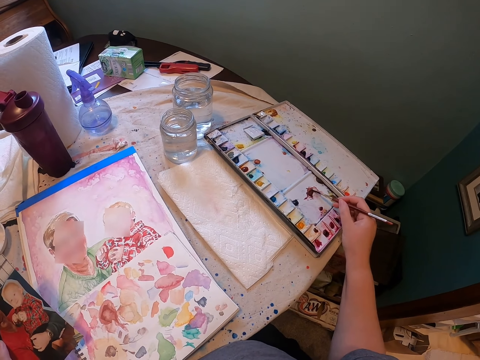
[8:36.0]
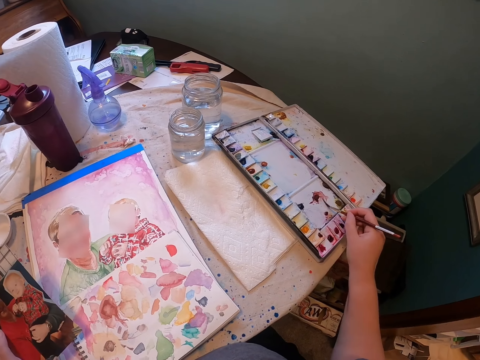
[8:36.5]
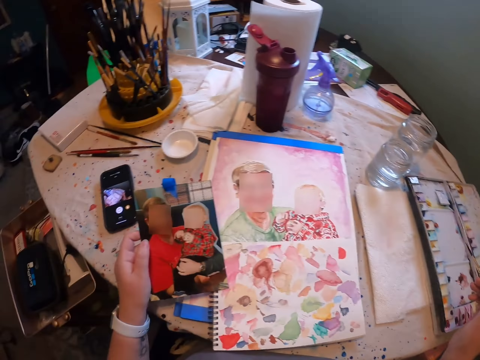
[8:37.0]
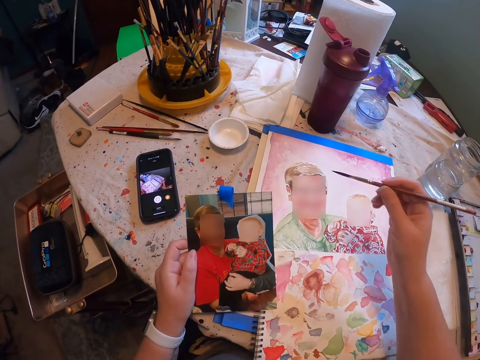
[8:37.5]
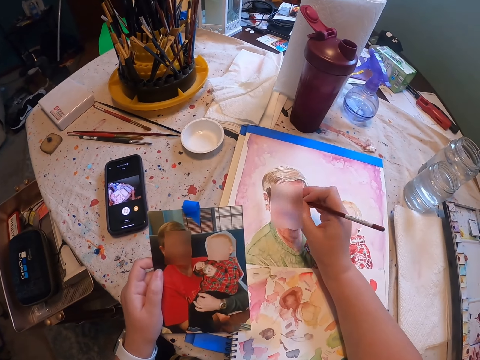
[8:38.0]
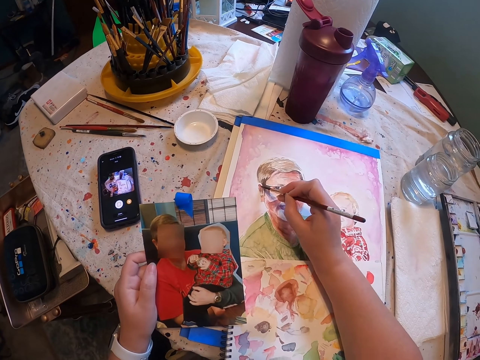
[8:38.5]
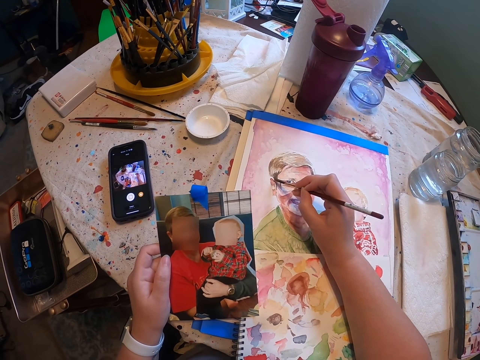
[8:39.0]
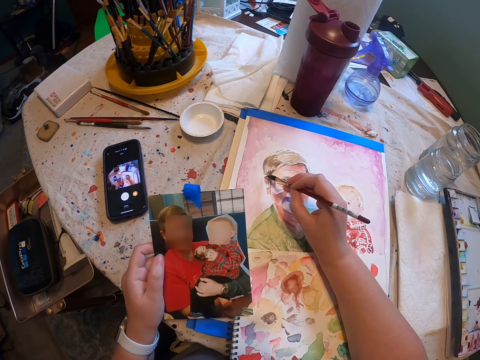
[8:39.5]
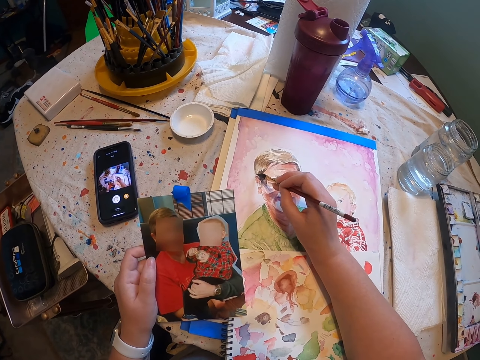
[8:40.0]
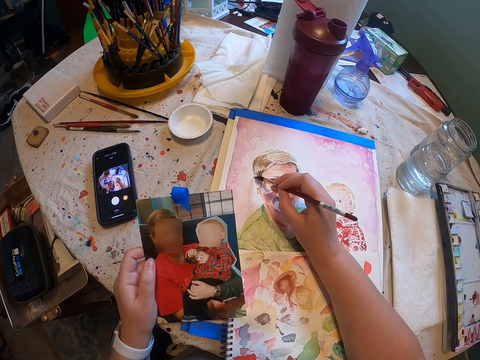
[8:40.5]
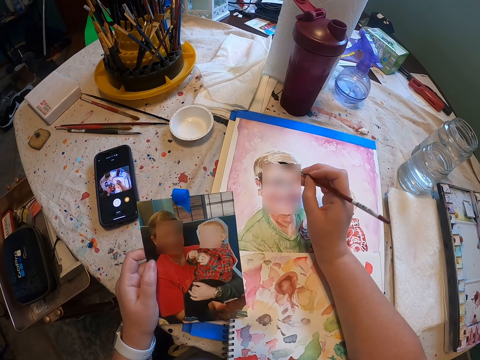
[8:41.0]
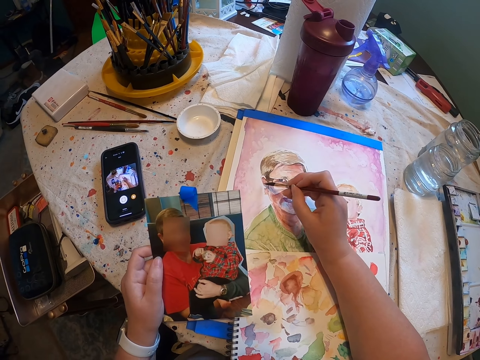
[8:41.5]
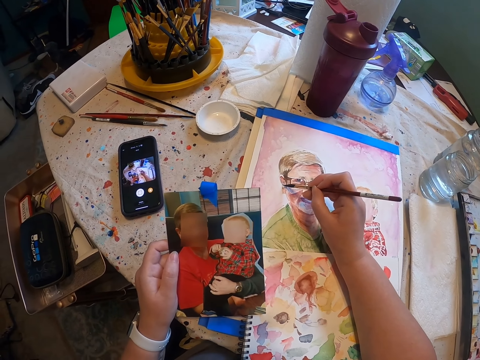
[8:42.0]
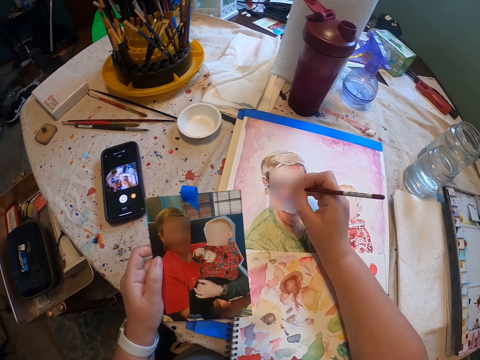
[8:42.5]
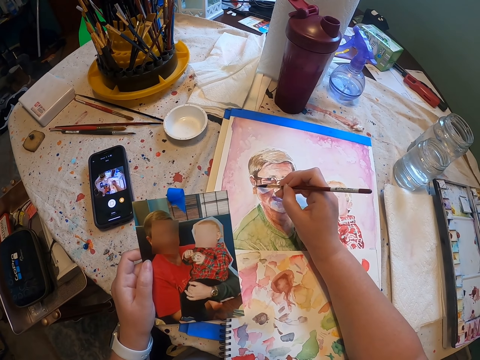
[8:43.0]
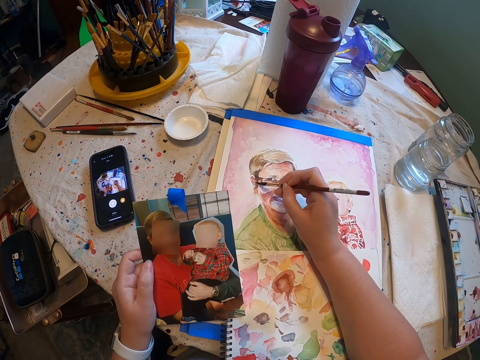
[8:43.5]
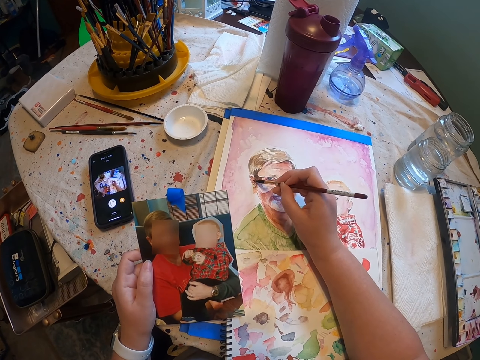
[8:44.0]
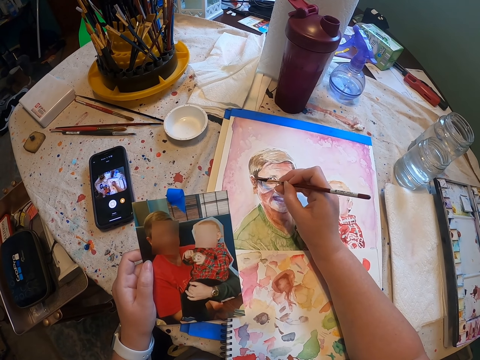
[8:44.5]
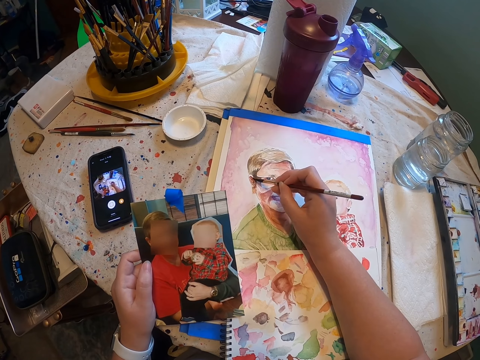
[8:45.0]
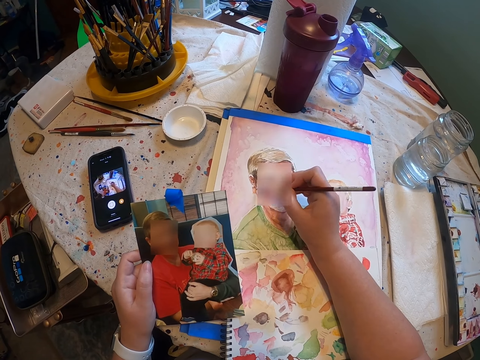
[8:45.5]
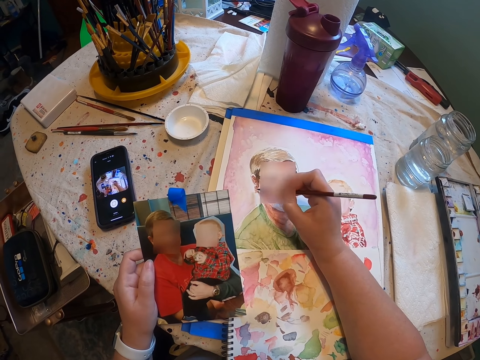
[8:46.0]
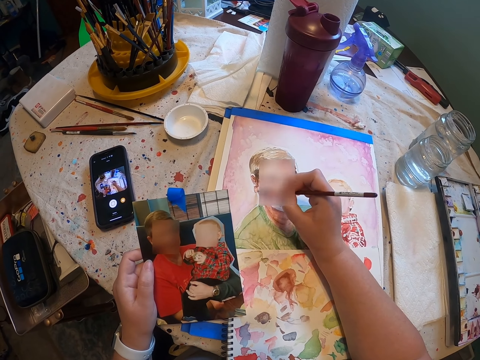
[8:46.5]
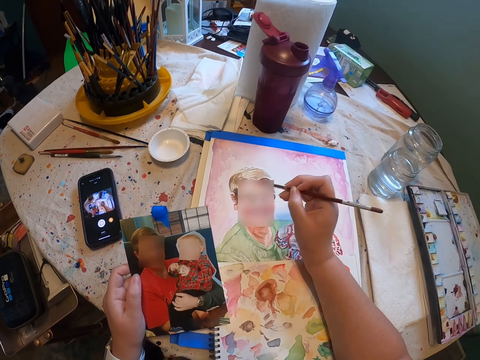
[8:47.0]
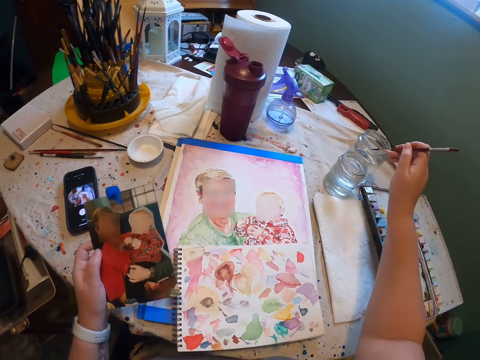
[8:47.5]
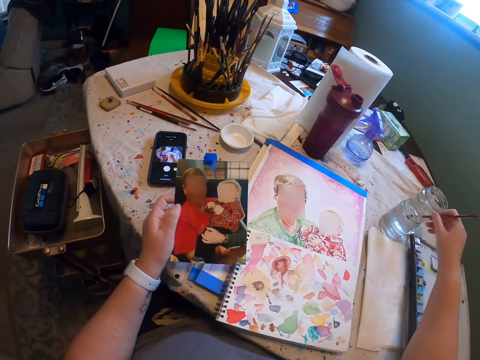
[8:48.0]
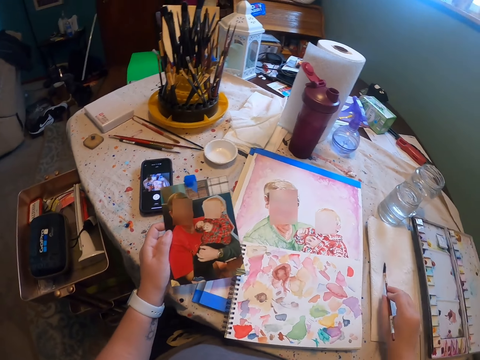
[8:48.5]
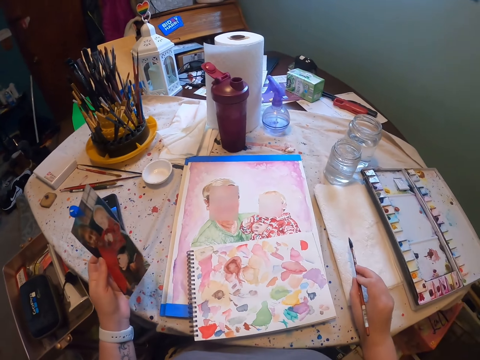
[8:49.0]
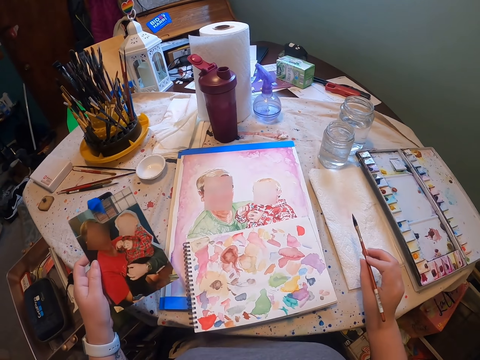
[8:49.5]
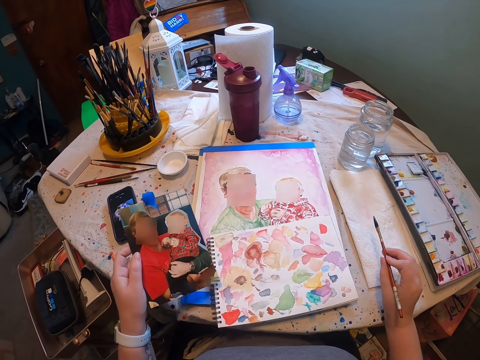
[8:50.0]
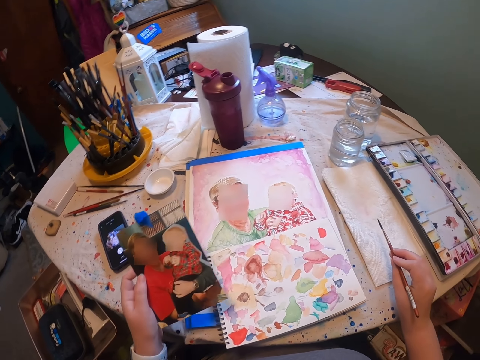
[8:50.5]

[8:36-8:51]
The camera wearer moves his hand. He paints. He moves his hand. He dips the brush in water. He removes the brush. He dries the brush on the napkin. He moves the photo frame.

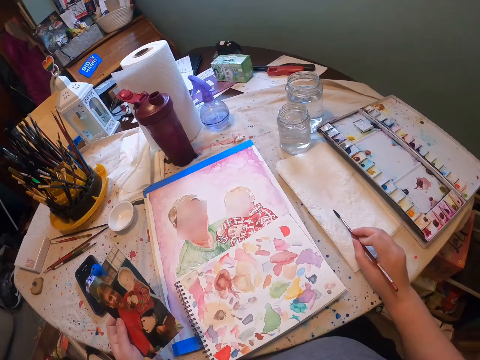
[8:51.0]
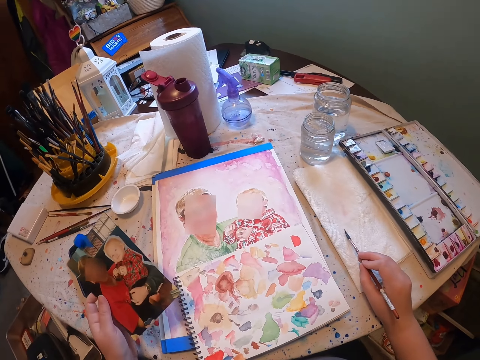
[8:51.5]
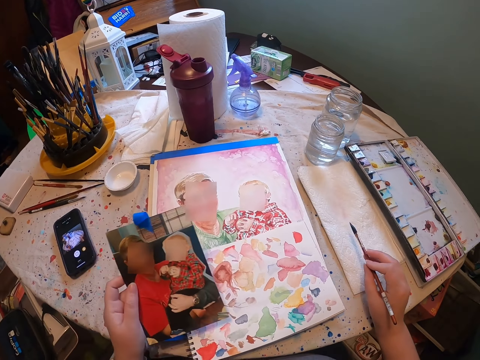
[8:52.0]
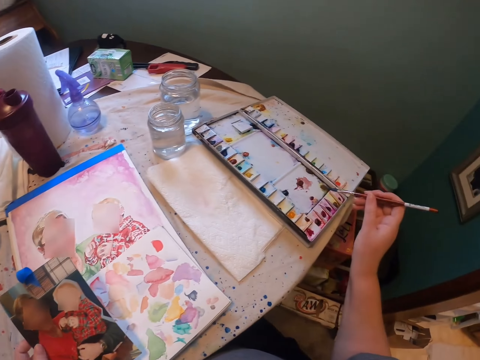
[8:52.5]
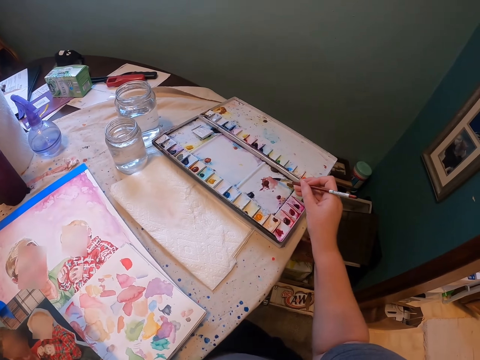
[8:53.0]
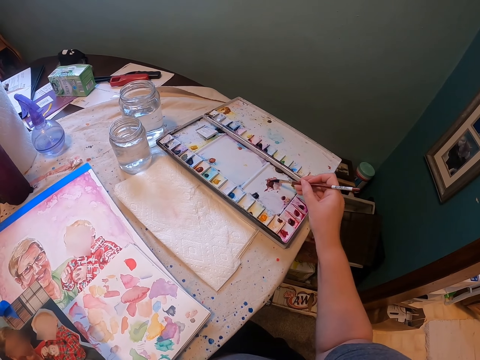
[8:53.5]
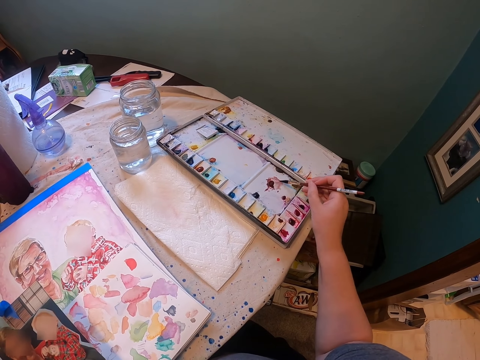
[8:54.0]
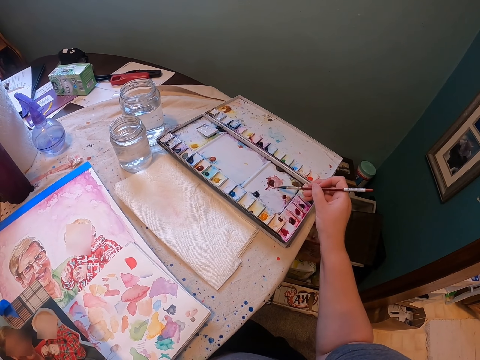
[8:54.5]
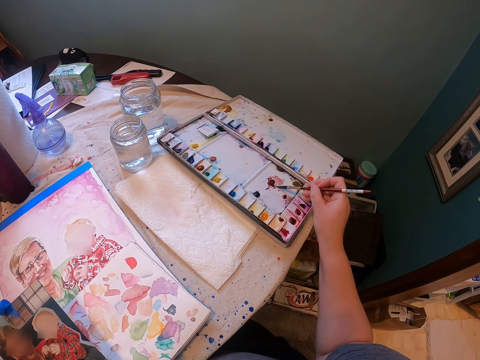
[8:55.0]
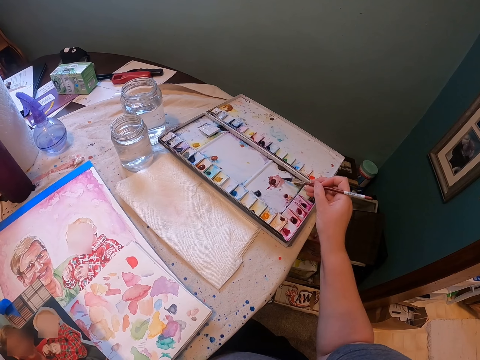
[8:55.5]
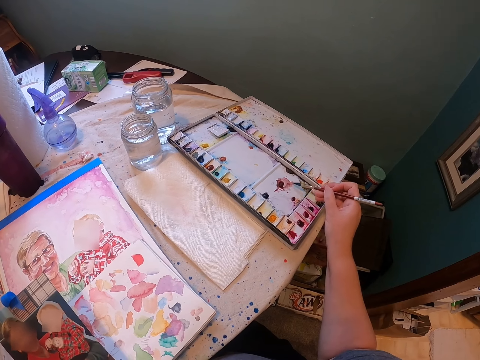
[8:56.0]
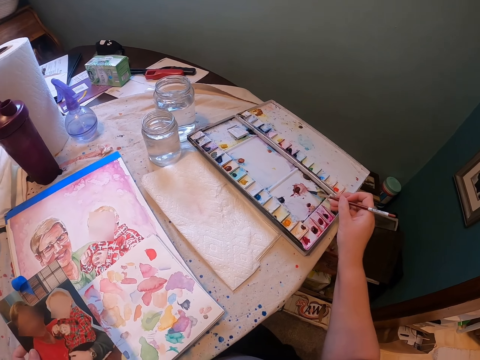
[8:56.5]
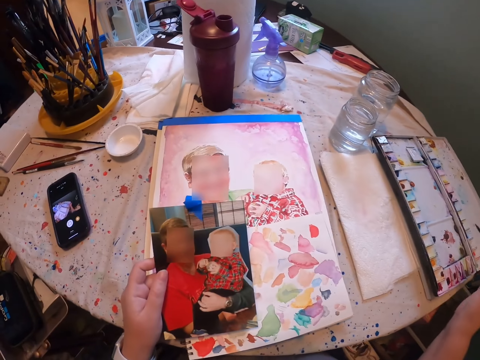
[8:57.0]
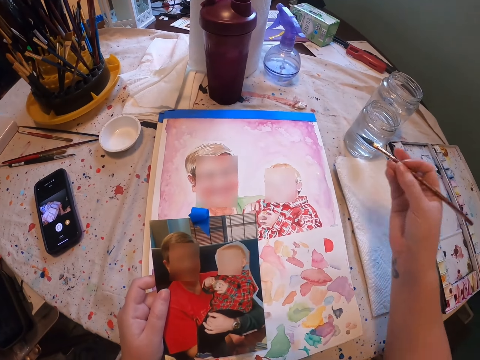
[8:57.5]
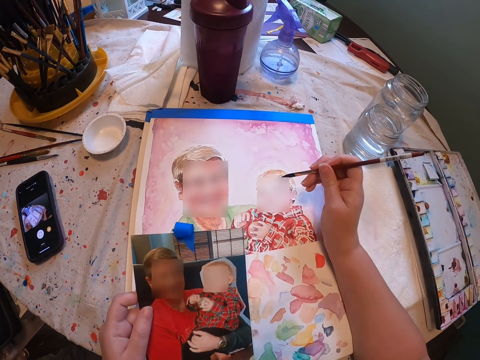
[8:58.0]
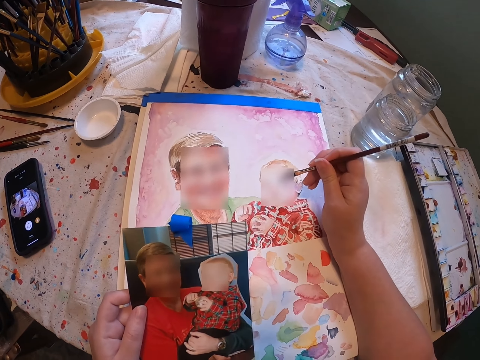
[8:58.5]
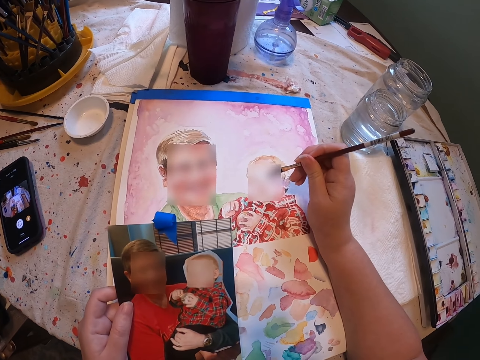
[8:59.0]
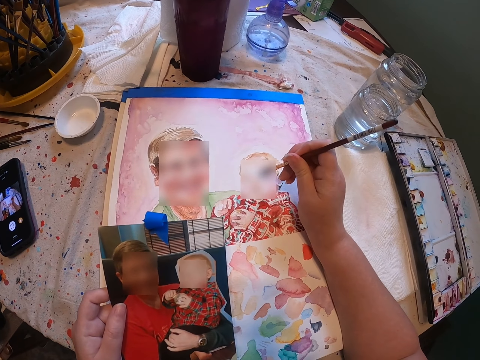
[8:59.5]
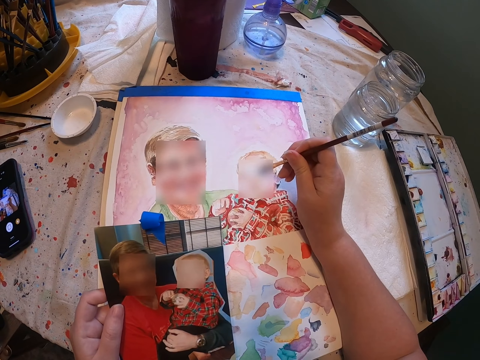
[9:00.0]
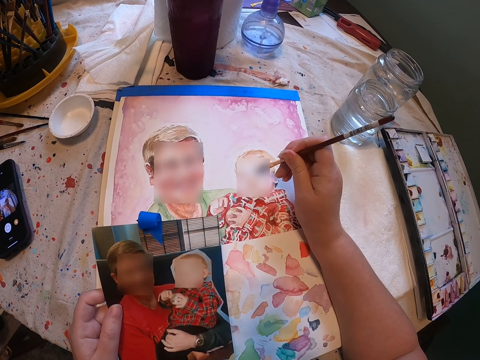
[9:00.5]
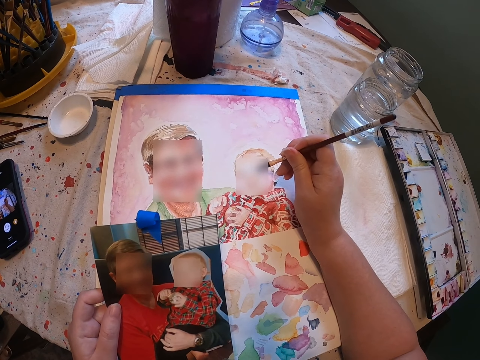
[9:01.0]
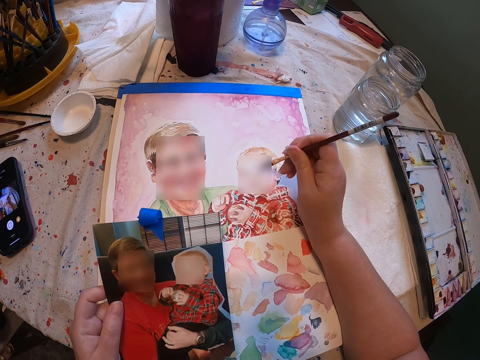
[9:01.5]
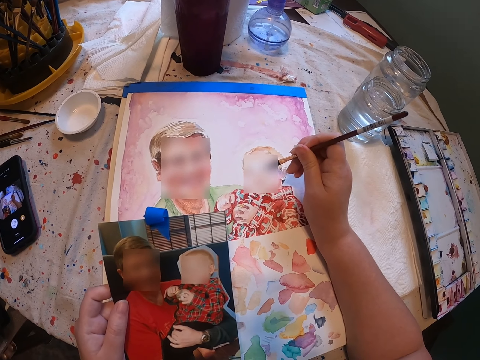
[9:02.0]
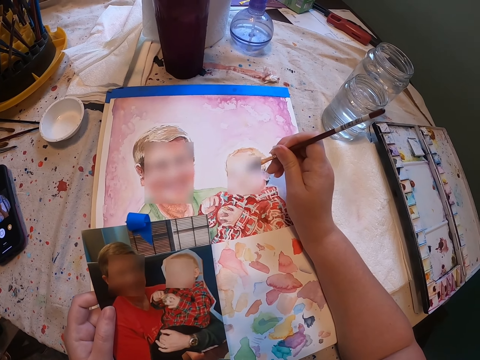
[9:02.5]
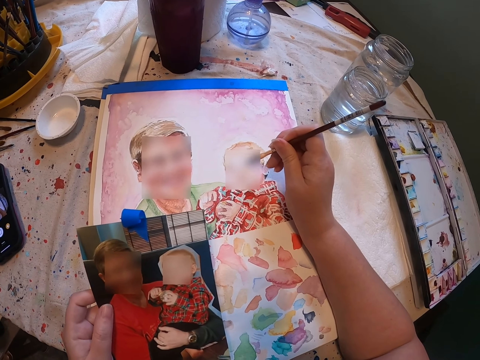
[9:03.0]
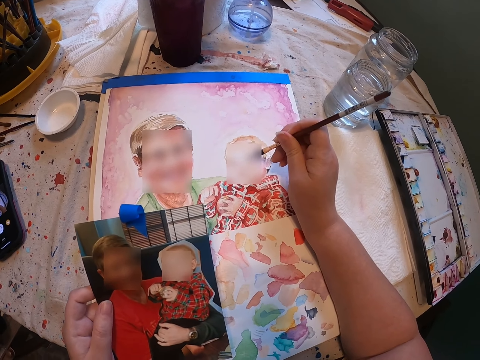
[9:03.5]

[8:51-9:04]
The camera wearer moves his hand. He dips the brush in the ink. He moves his hand. He paints.
